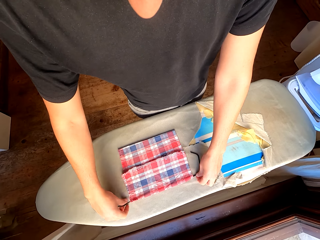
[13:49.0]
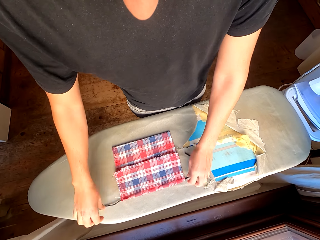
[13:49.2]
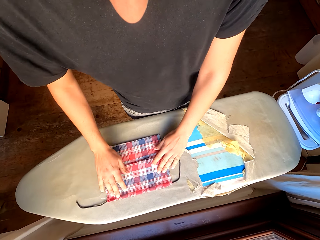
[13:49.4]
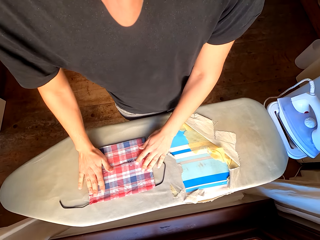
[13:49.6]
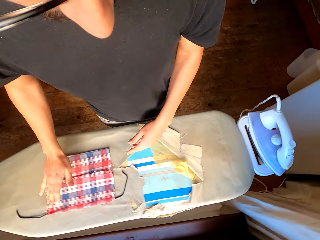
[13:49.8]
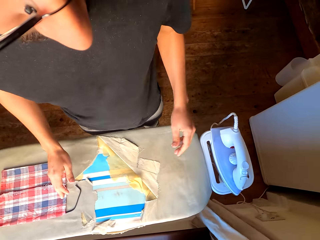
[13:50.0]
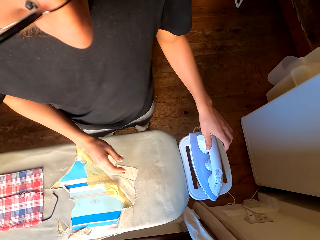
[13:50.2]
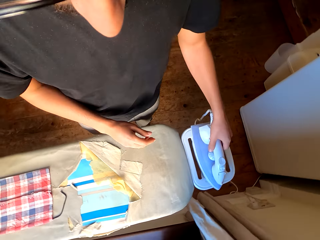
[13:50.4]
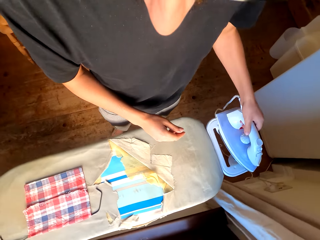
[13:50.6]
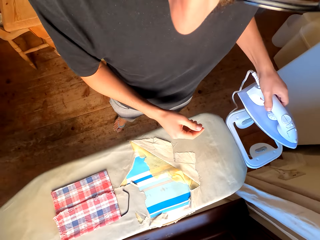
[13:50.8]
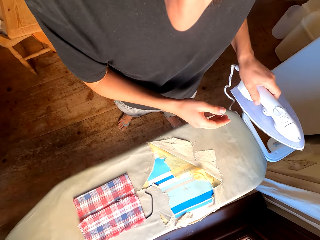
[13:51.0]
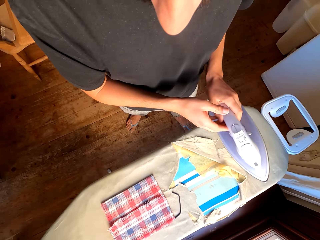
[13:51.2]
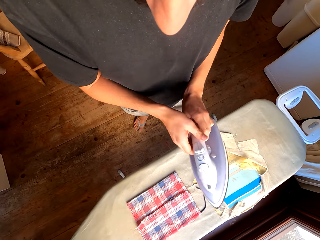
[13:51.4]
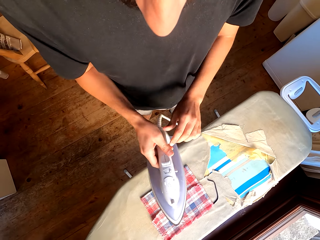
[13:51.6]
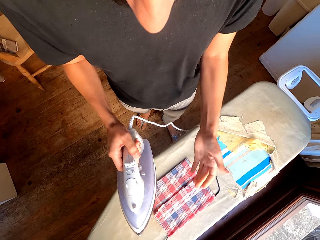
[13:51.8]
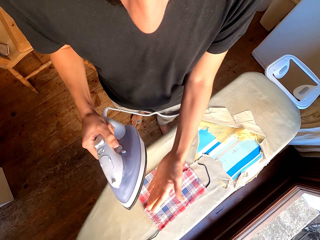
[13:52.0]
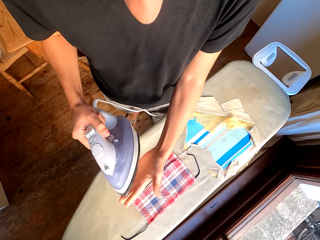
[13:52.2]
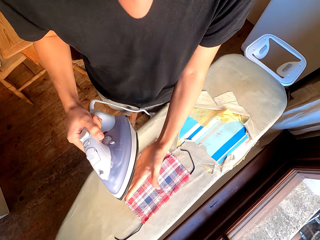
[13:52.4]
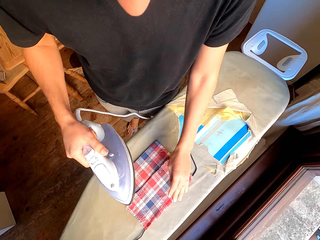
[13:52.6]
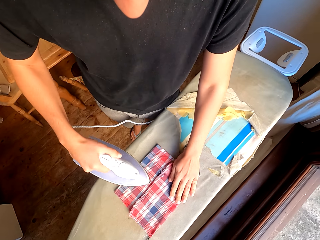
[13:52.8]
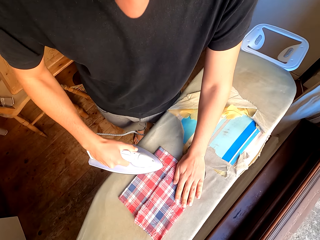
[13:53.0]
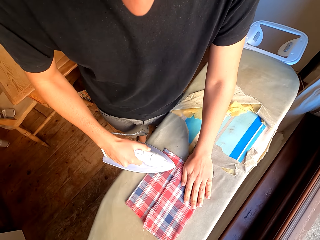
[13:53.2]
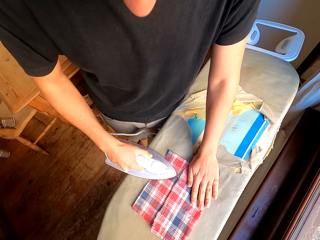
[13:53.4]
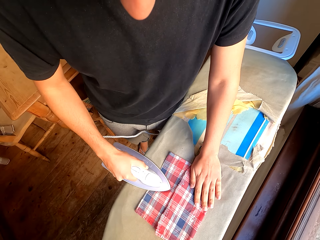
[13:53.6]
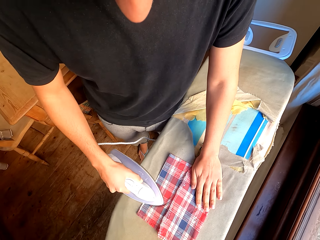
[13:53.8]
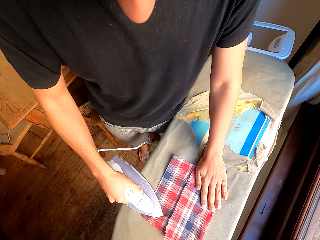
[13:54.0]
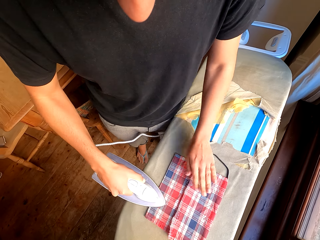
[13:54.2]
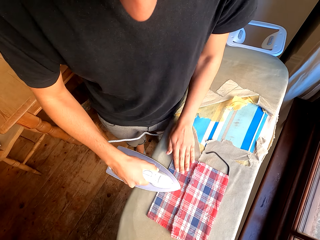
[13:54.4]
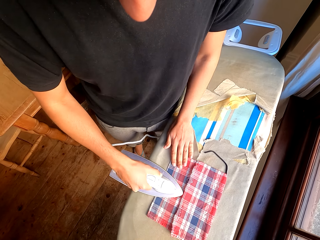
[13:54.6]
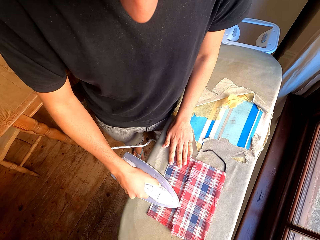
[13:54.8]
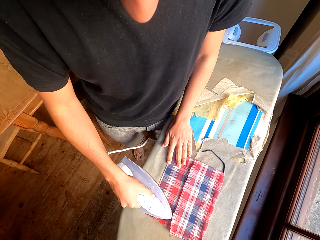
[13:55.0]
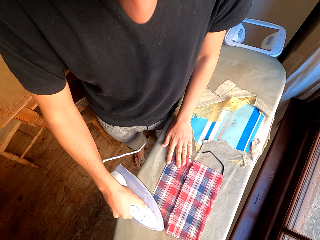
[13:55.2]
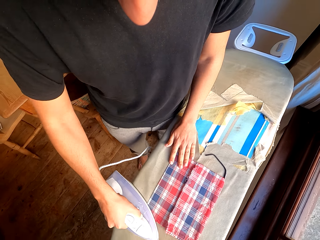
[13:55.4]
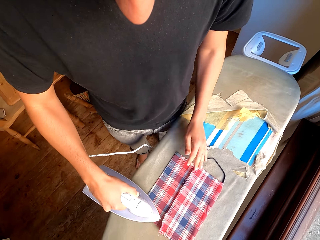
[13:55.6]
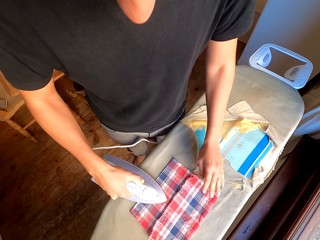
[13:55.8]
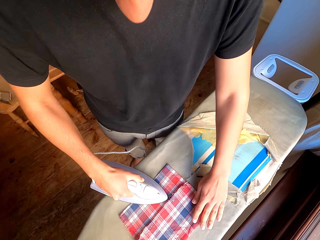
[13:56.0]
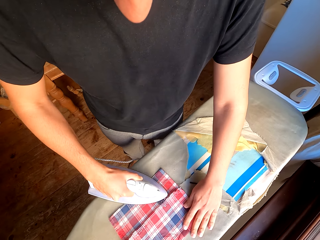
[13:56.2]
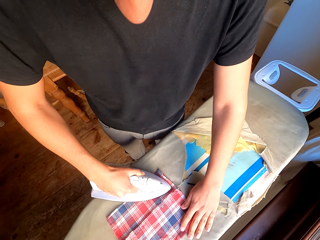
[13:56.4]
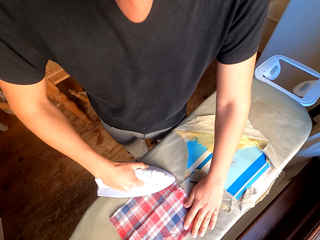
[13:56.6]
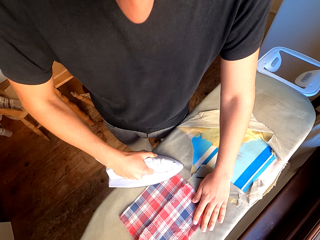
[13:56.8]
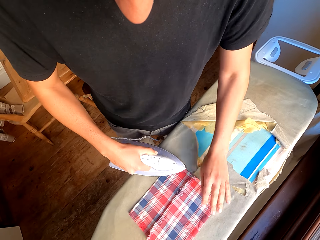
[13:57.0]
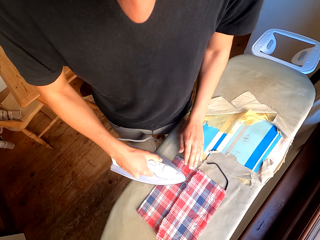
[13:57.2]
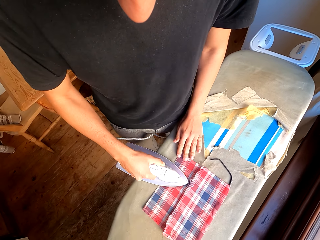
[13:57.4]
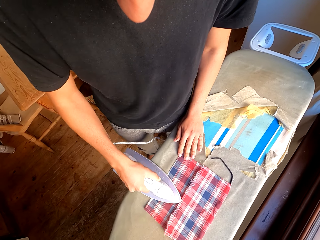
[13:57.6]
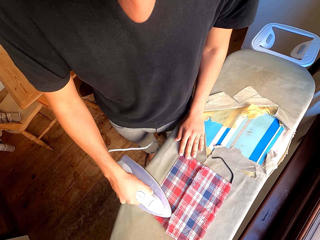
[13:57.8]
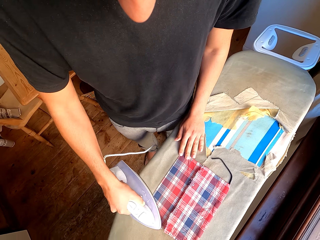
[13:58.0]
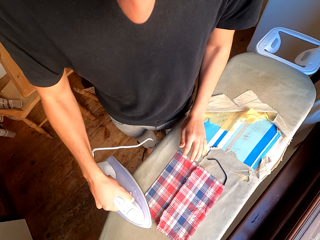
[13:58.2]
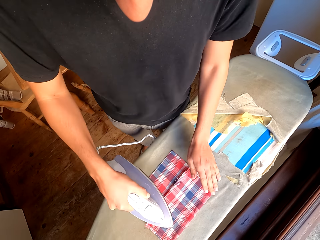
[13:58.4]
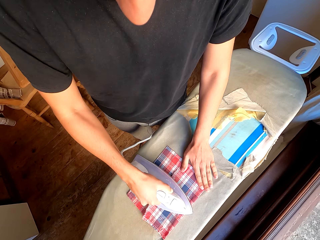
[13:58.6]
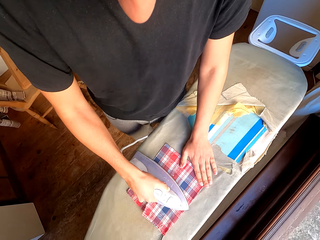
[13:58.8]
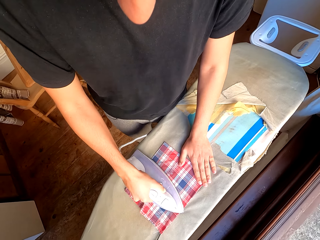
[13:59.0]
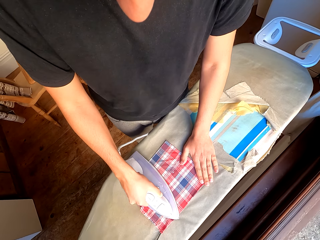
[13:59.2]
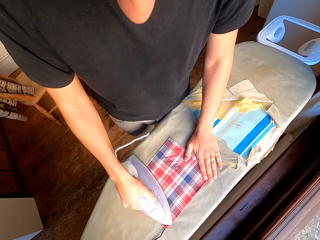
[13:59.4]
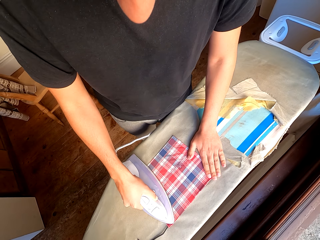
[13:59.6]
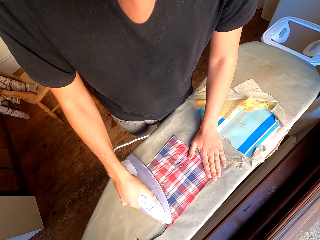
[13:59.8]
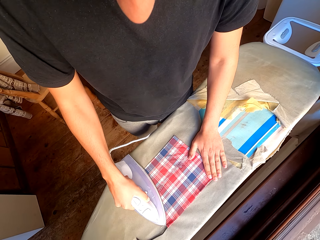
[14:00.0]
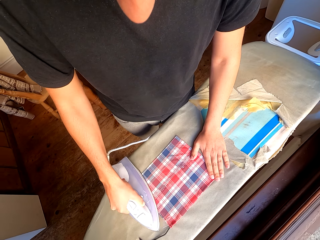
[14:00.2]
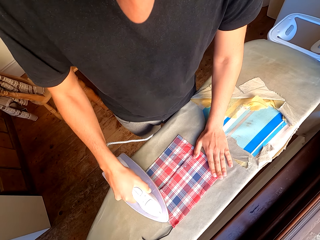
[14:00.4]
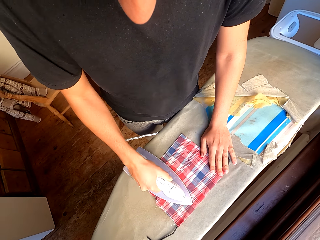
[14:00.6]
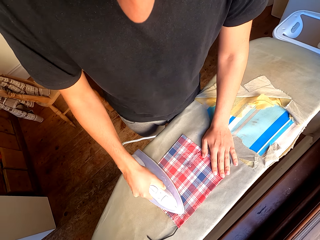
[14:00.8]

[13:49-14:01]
The camera wearer picks the iron from the safety board. They place the iron on the other hand. They feel if the iron box is hot. They iron the cloth with the ironing box.

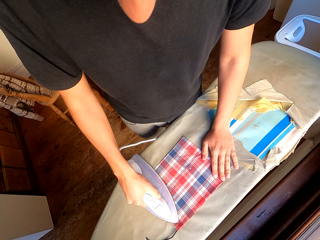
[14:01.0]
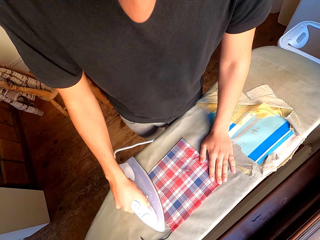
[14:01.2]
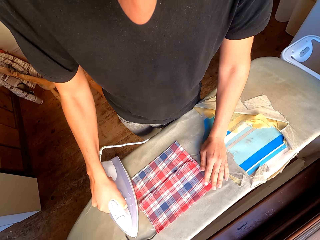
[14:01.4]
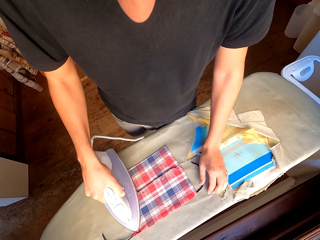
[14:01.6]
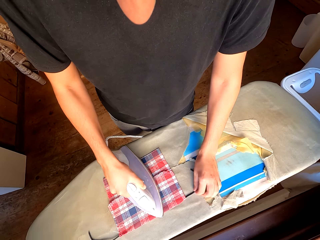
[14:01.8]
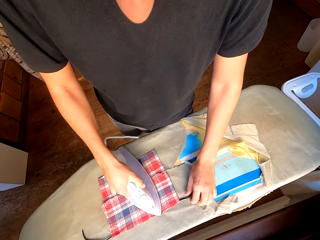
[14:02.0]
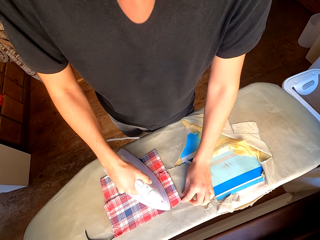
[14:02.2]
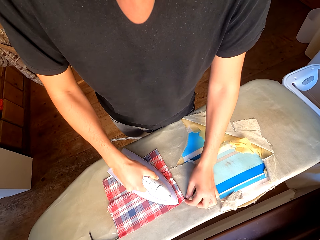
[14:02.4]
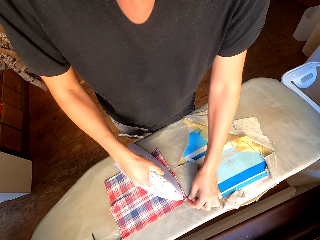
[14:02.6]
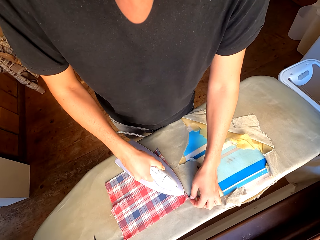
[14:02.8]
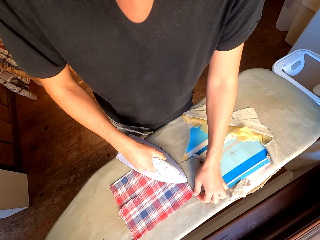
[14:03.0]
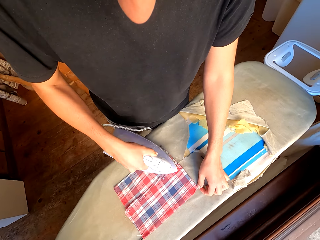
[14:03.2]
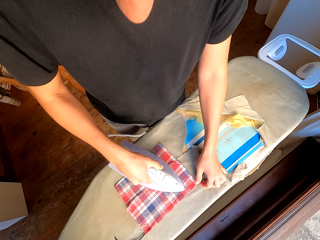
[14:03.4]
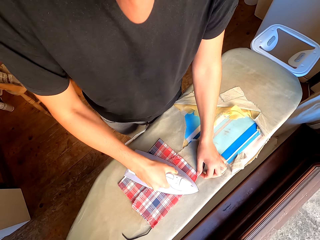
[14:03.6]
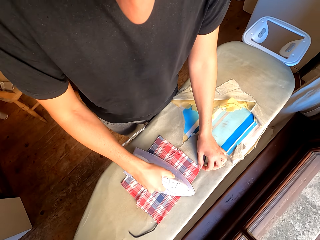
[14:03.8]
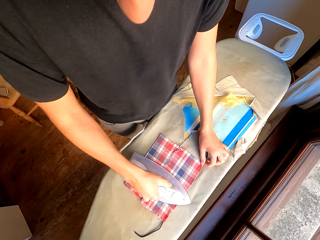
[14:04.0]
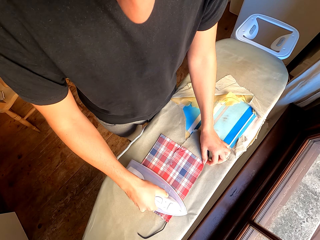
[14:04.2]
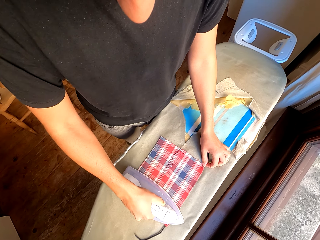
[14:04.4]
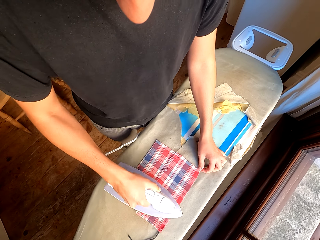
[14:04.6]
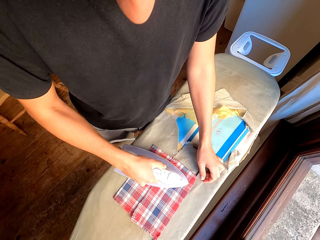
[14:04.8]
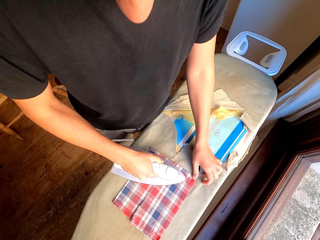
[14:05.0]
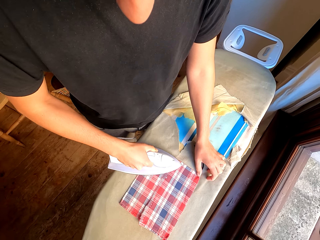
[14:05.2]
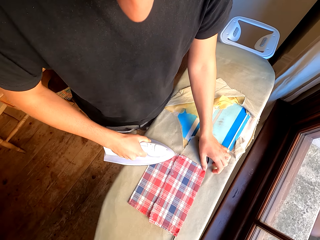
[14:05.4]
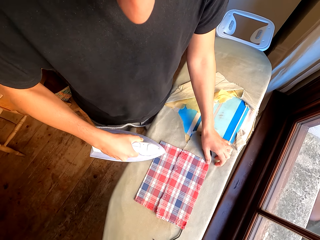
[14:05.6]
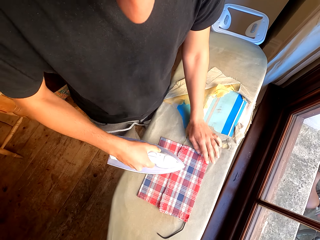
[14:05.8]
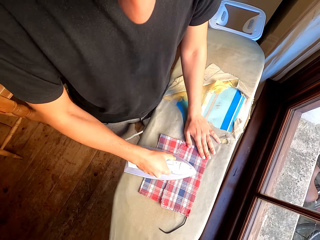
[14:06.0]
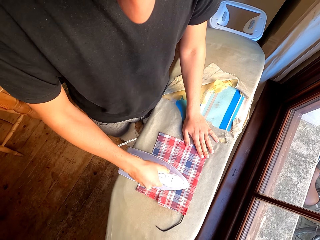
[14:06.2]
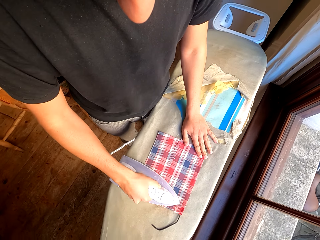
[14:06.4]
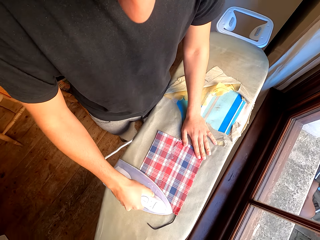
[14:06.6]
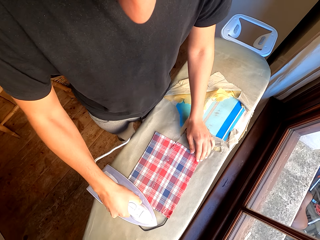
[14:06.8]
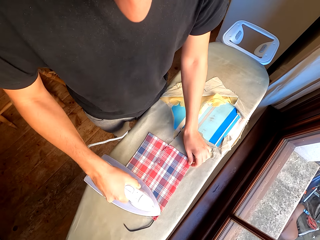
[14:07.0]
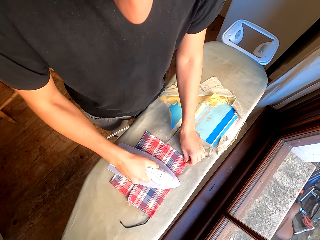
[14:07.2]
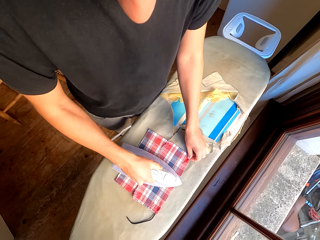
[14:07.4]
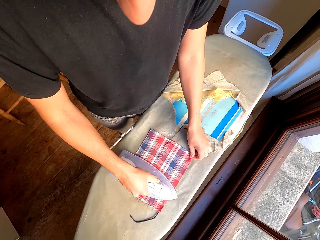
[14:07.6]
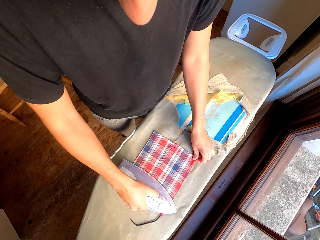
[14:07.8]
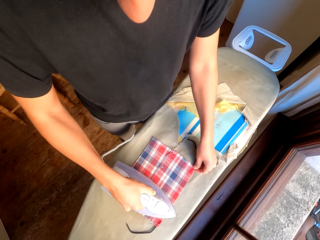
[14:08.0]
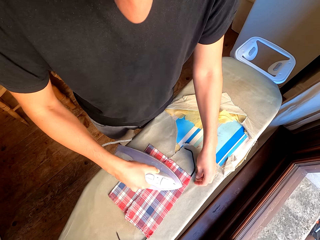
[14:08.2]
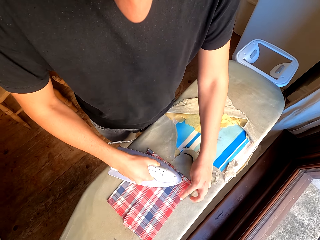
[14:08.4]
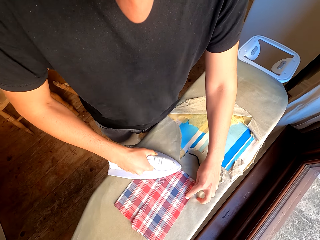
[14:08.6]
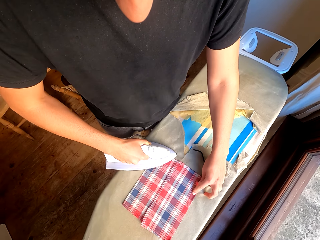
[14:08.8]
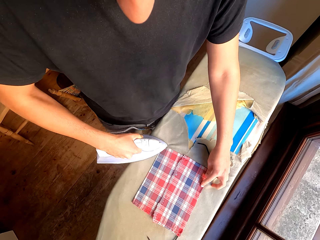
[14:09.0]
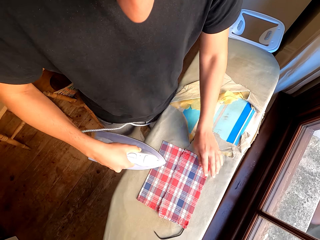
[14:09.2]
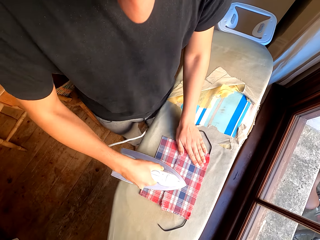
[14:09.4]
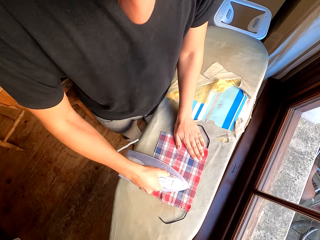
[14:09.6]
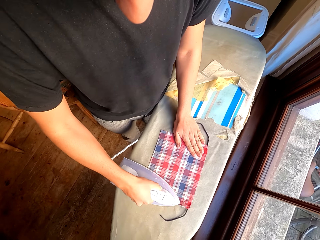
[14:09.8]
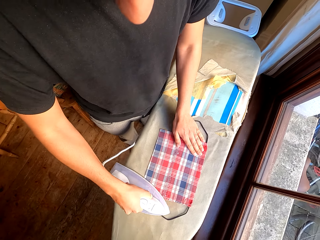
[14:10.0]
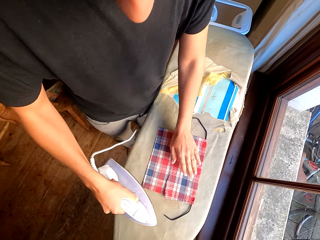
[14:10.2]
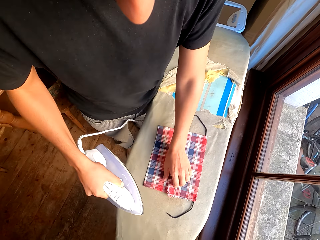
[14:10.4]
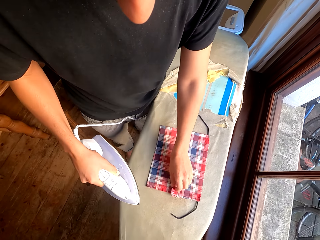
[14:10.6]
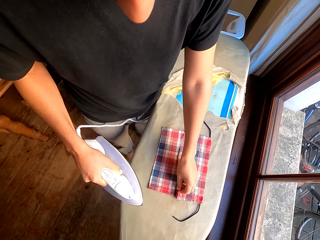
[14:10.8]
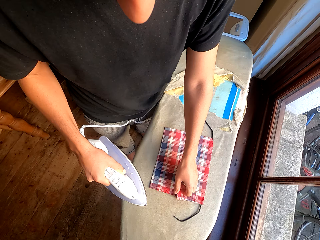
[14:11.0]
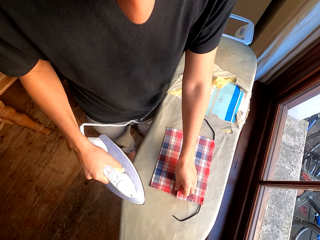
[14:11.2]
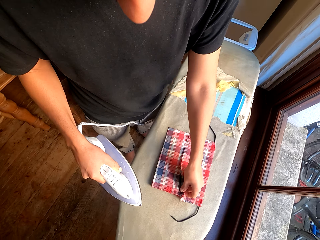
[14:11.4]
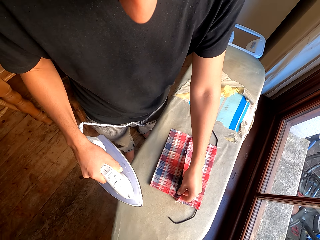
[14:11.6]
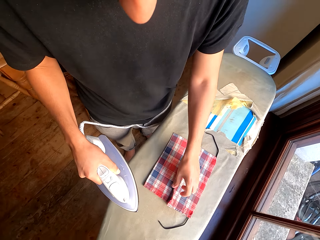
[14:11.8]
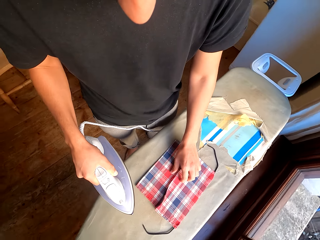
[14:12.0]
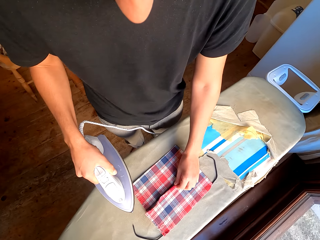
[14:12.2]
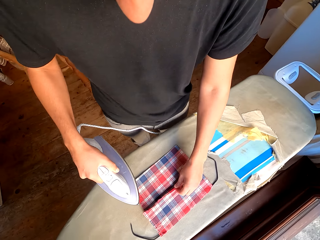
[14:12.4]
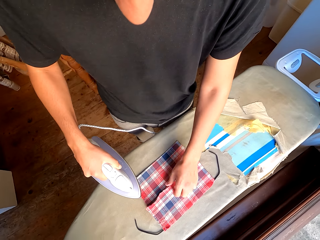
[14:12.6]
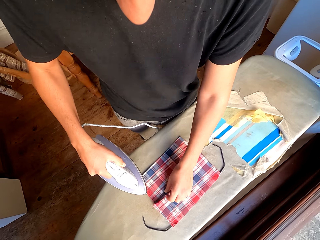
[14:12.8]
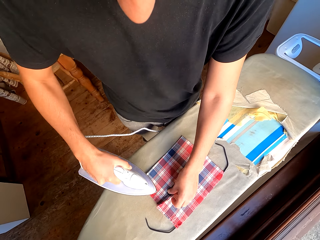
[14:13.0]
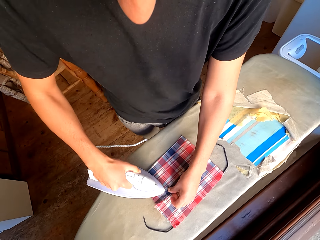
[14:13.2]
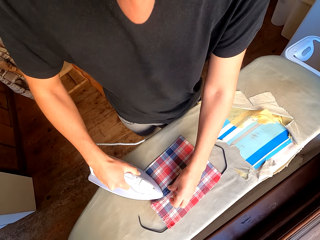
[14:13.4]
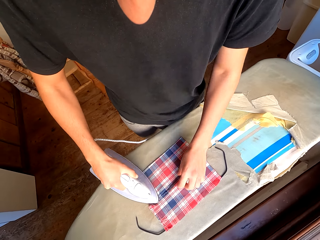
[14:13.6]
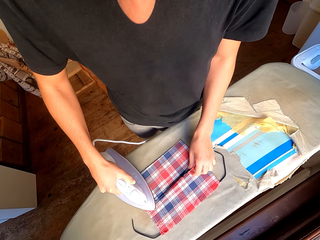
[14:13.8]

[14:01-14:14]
The camera wearer lifts the cloth with a hand.
